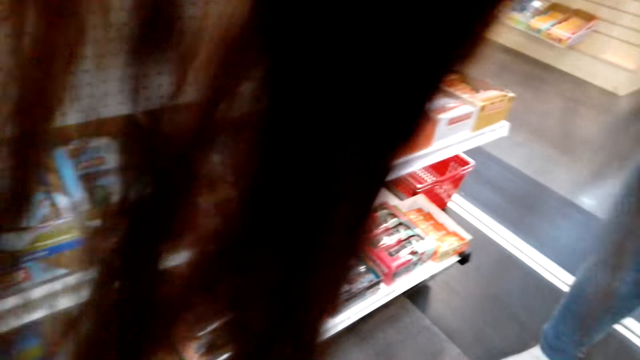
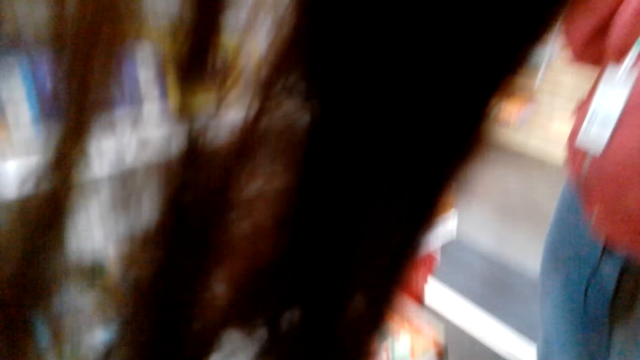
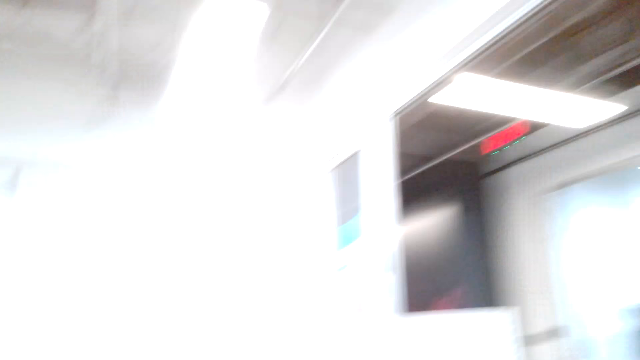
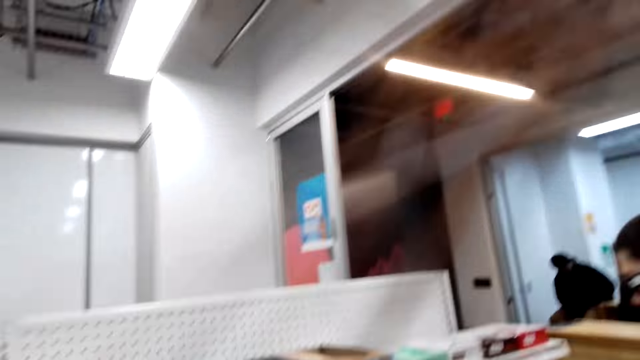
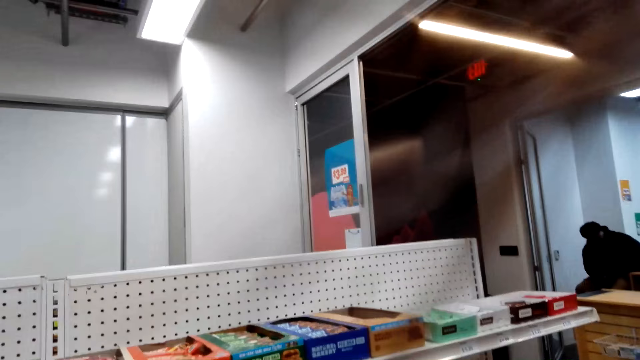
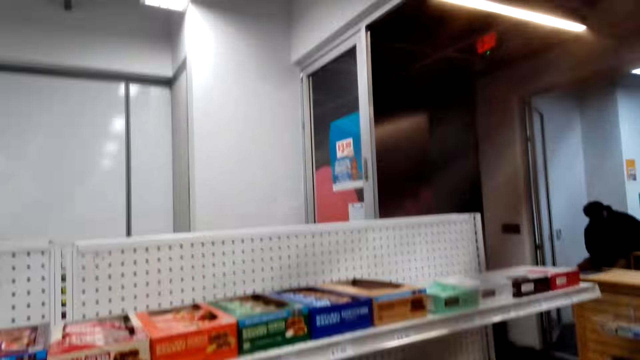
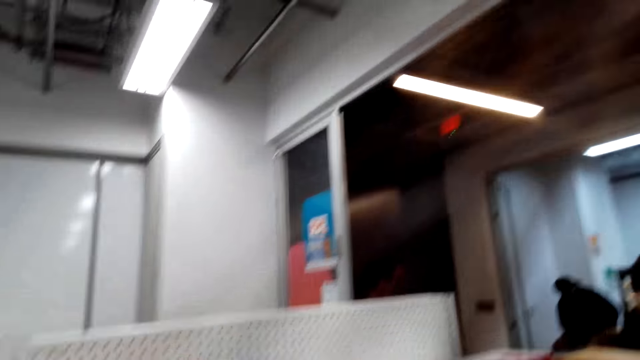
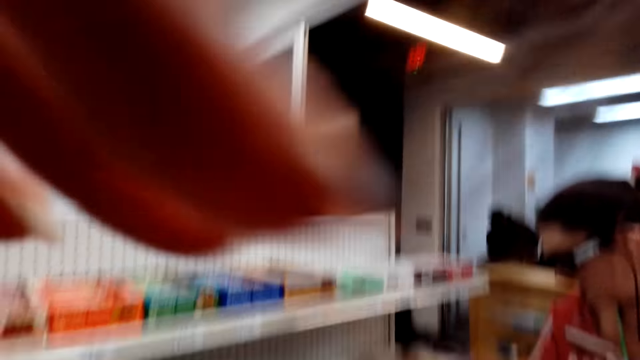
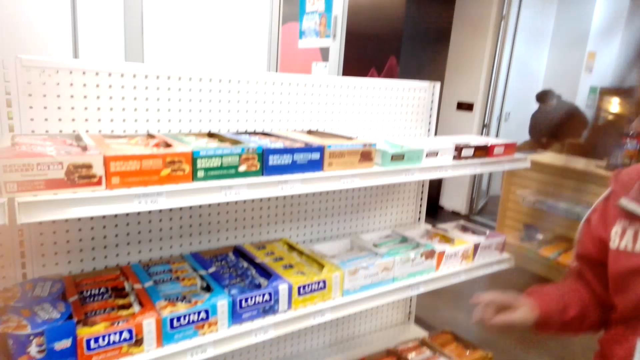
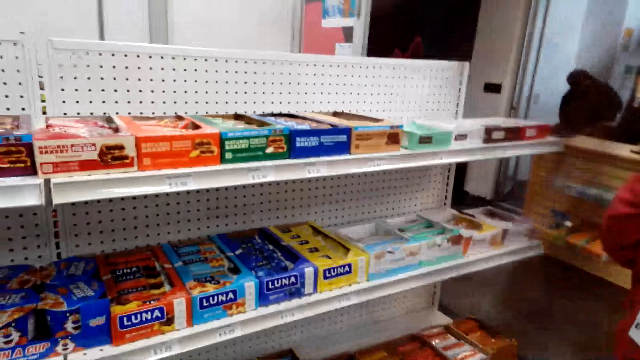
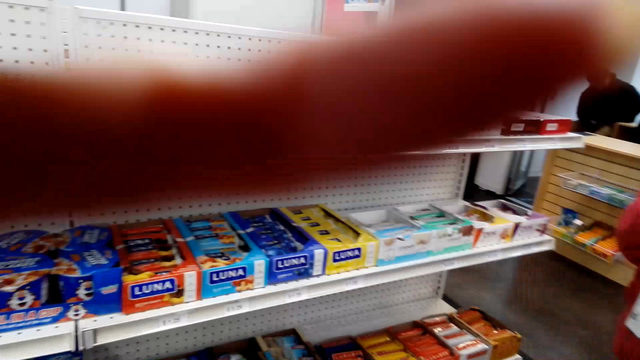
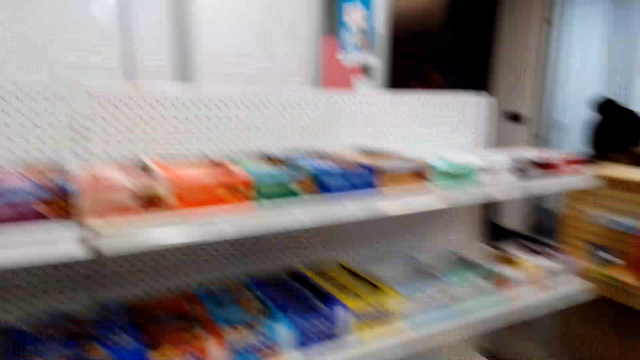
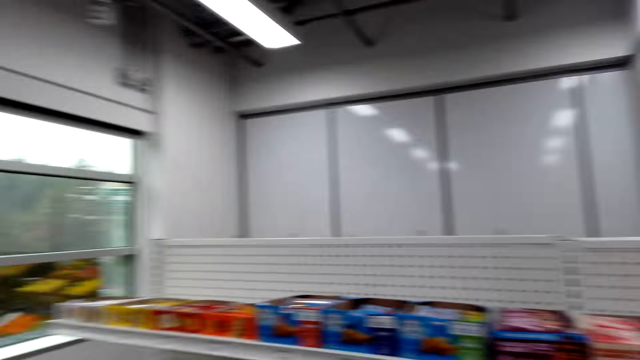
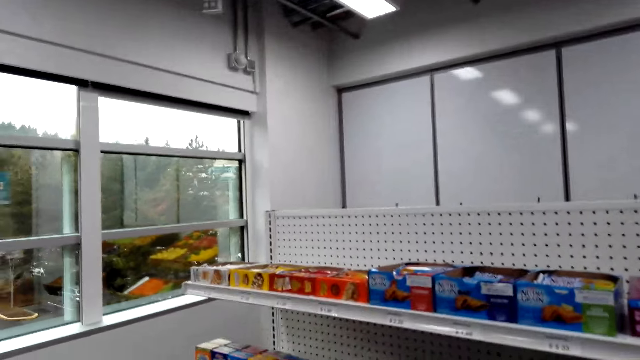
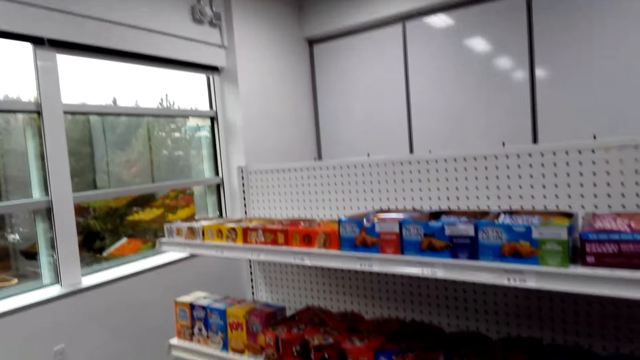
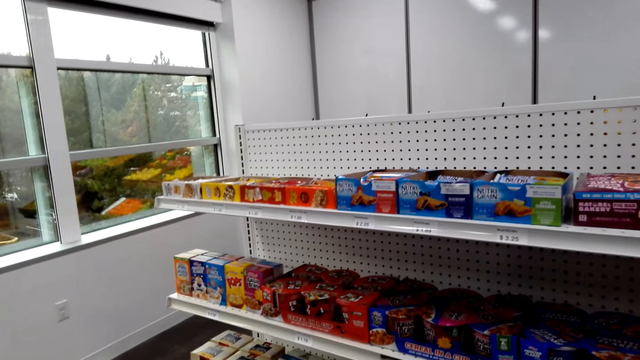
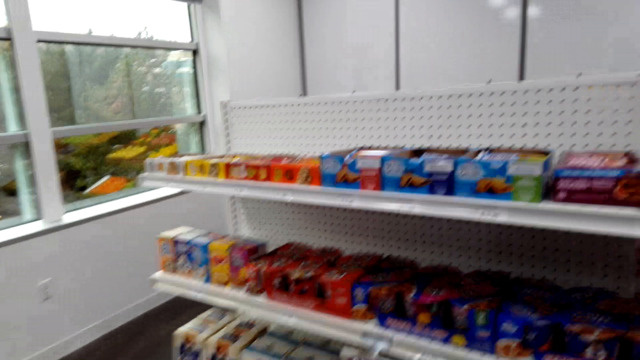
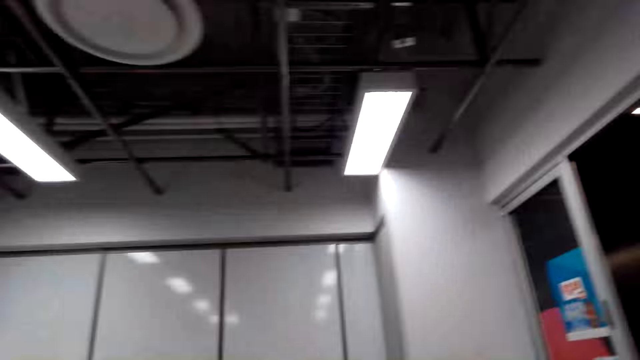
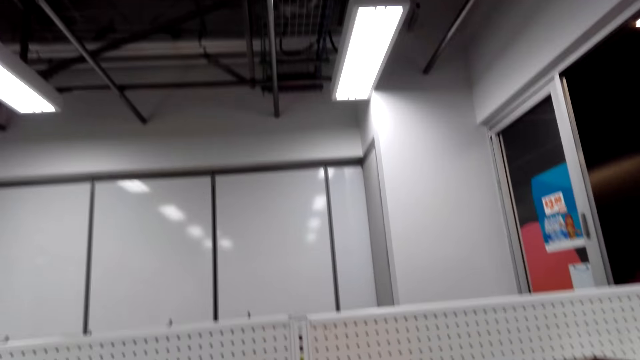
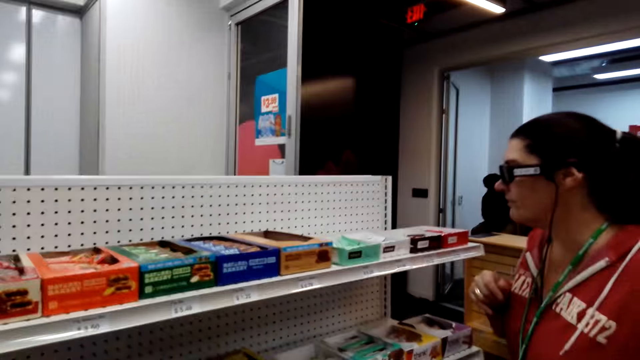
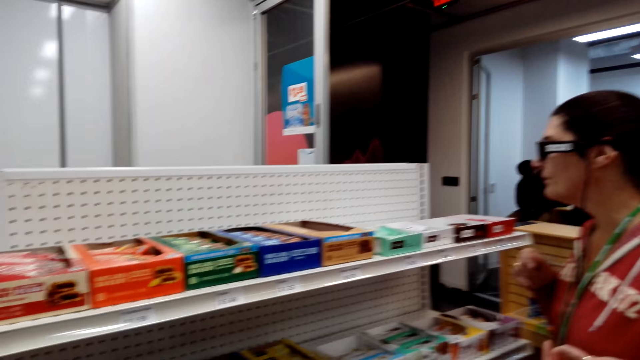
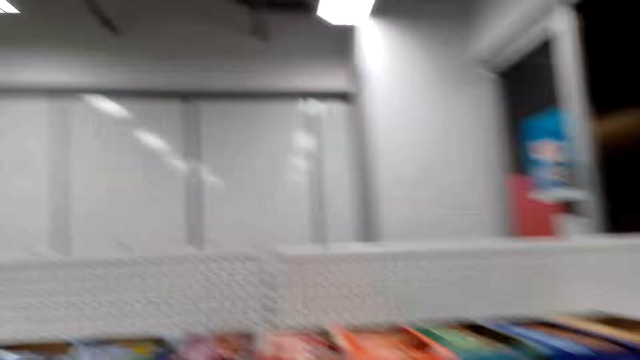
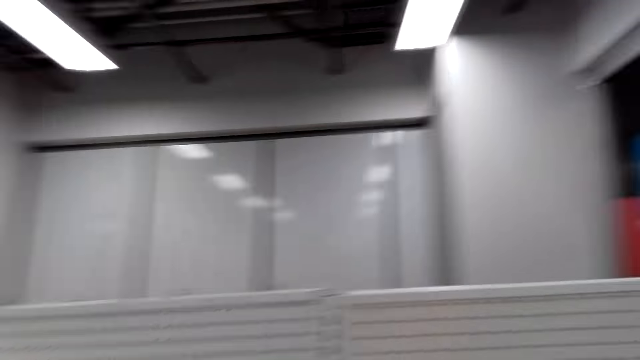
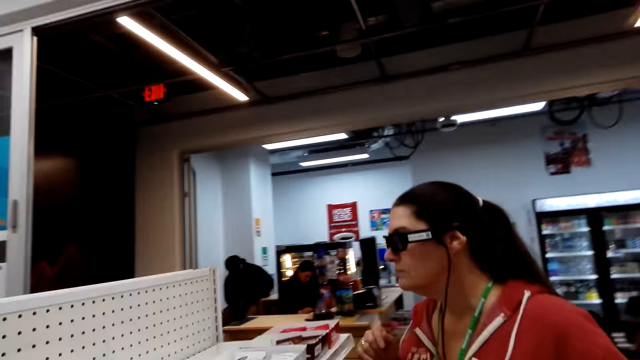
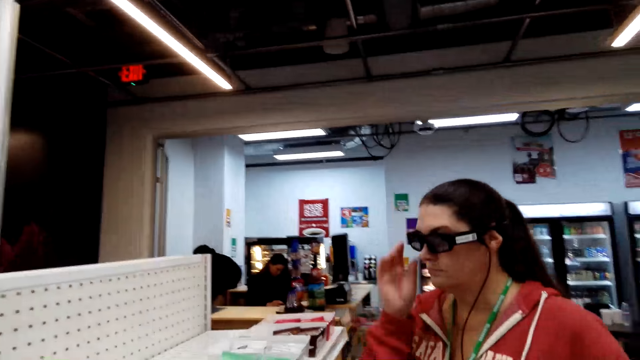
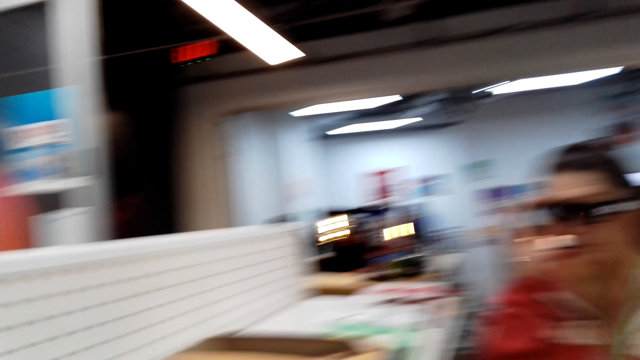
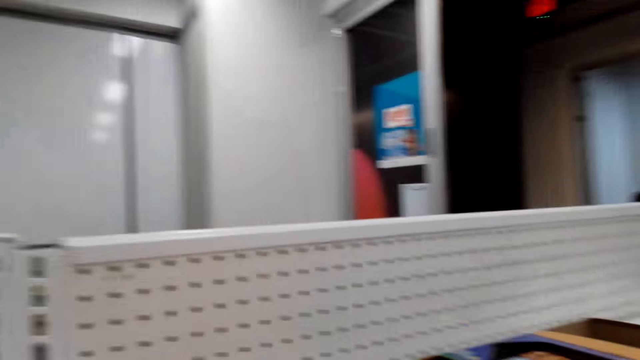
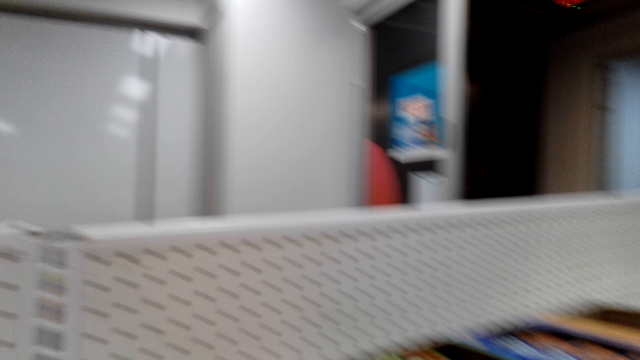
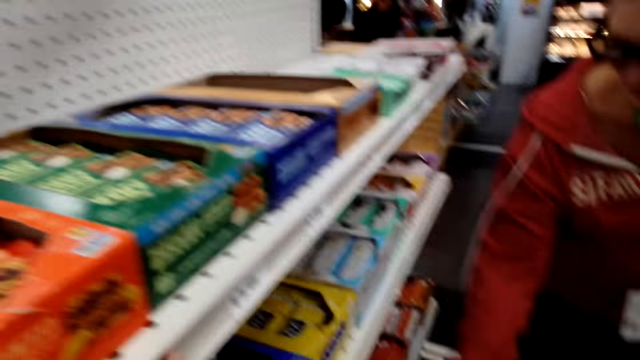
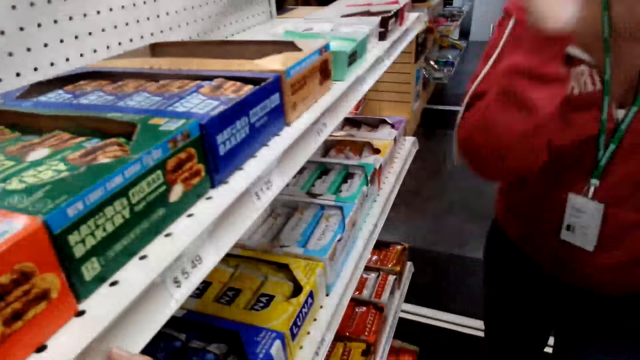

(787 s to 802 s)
The camera wearer holds the camera. They touch something. They talk to a woman. They look around. They talk to the woman.

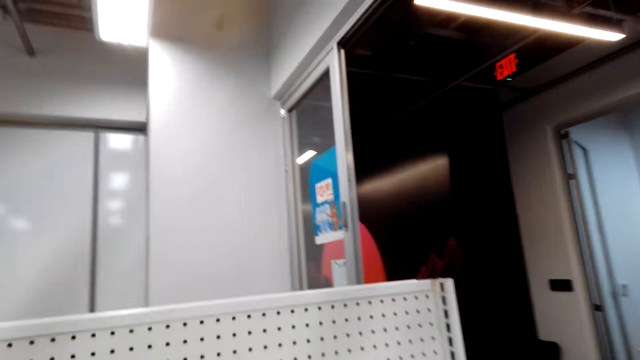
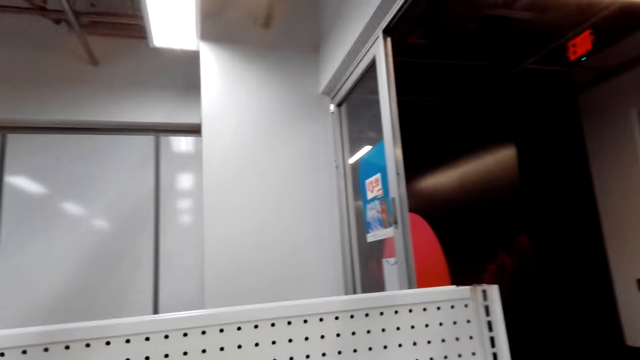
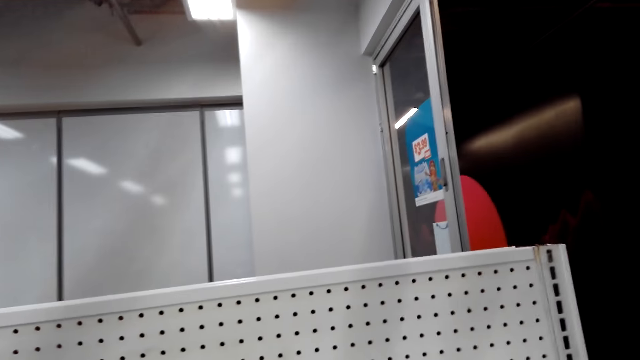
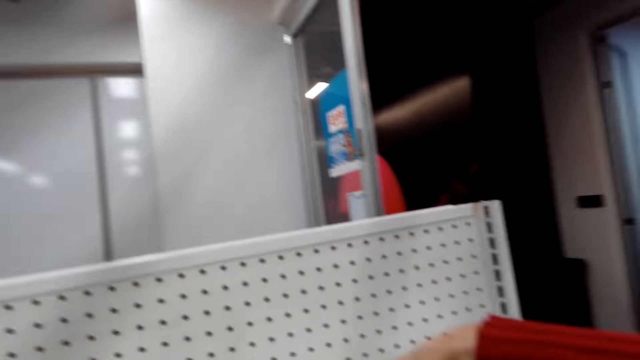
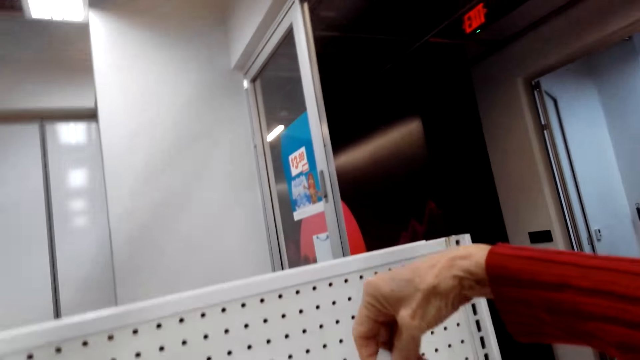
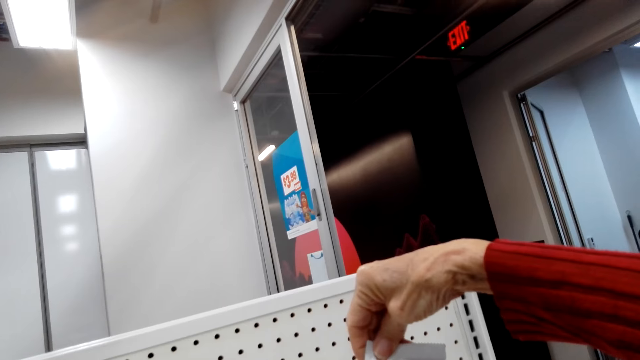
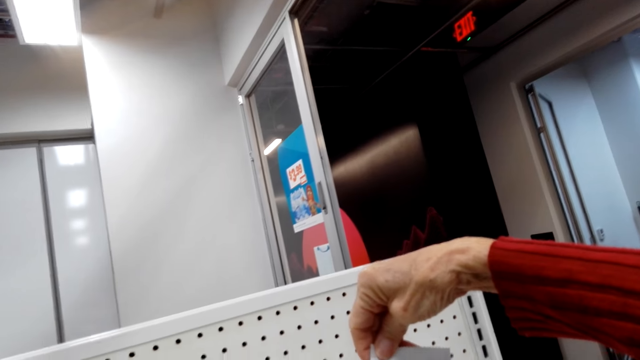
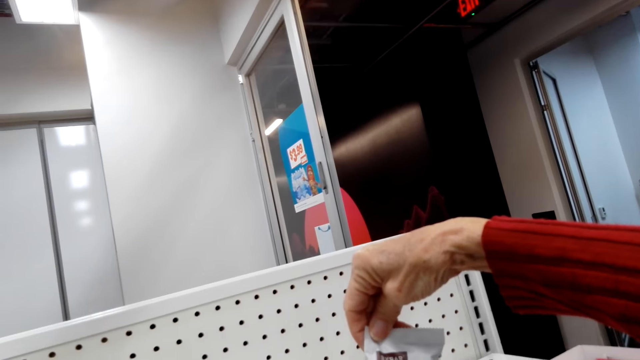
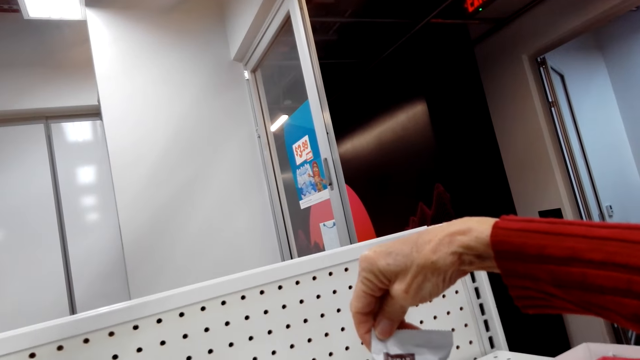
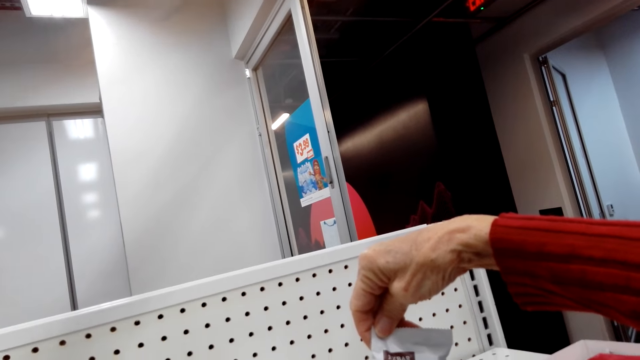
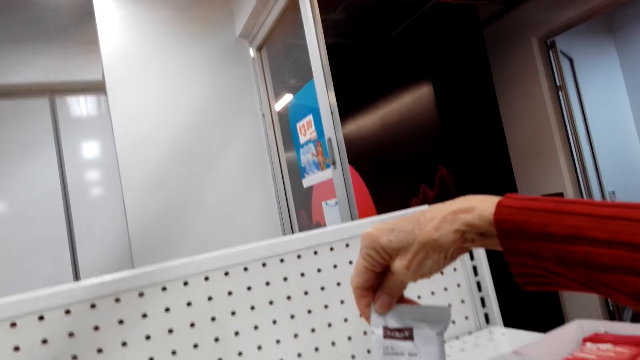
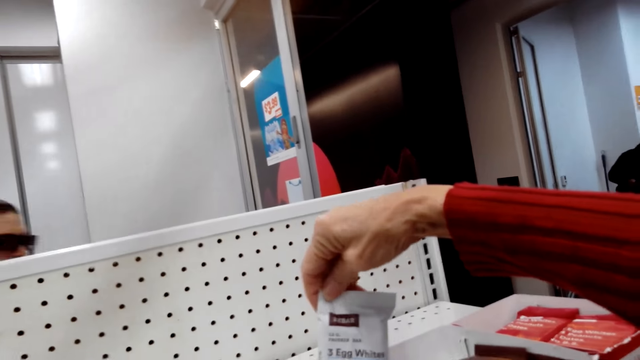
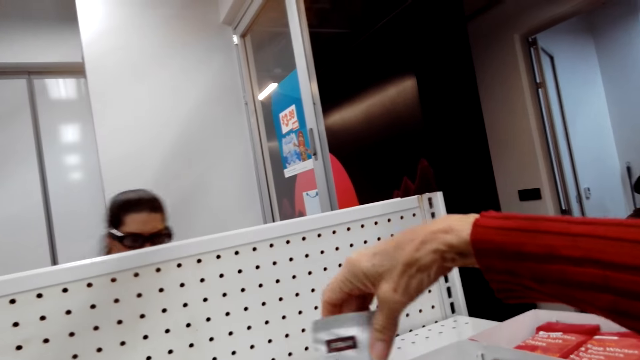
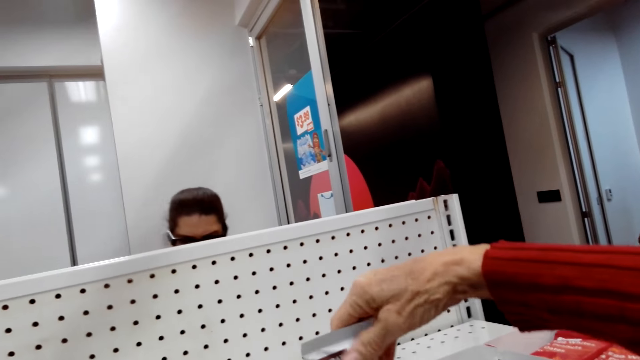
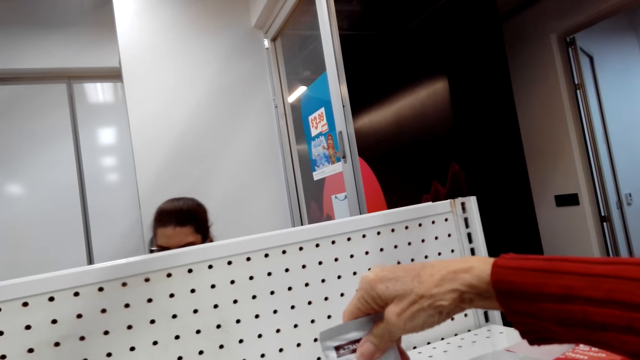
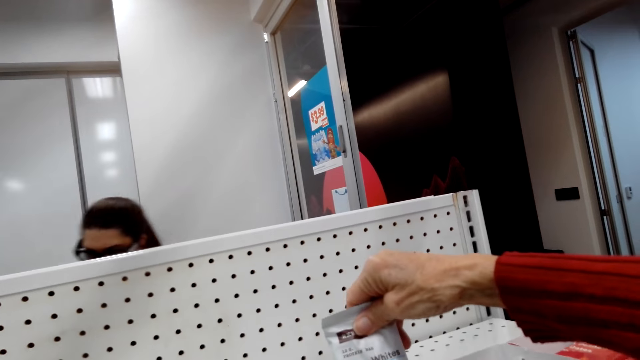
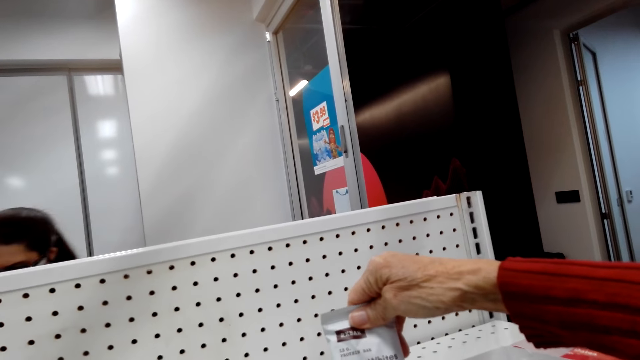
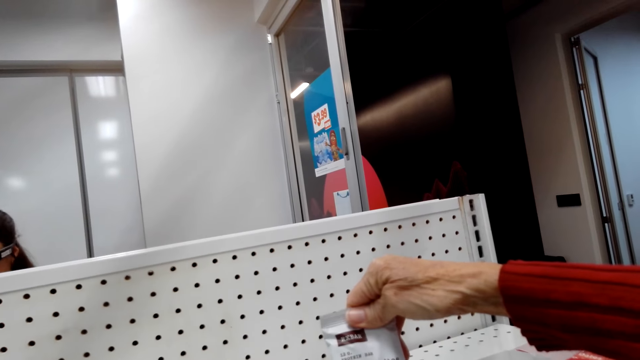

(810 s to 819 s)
The camera wearer picks up the package or sandwich. They talk to a woman. They stare at the package.
